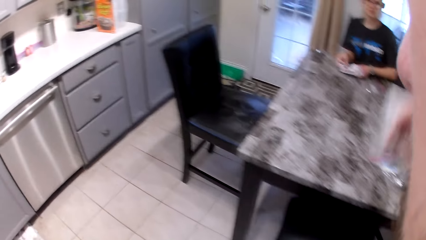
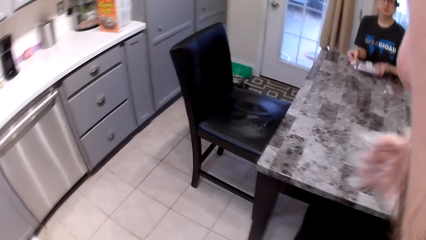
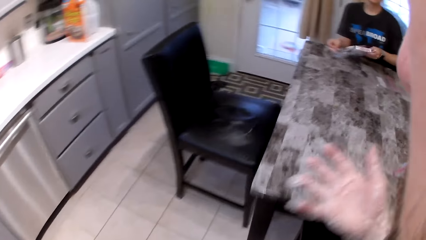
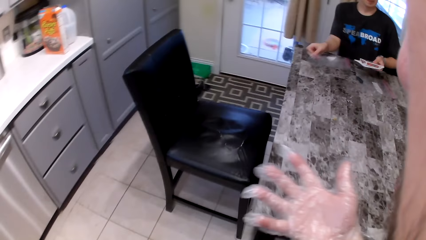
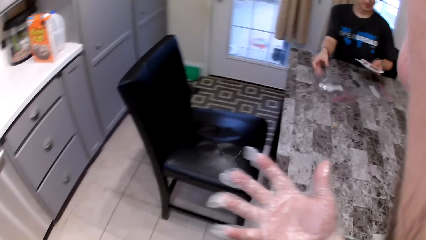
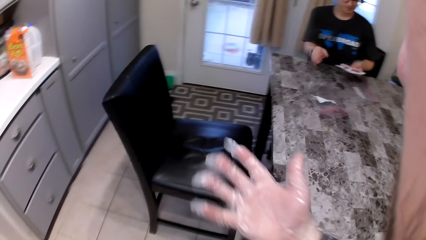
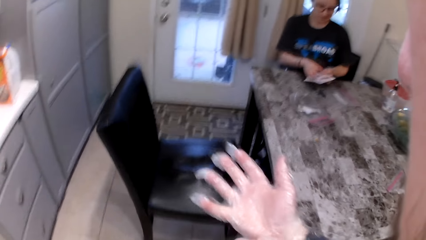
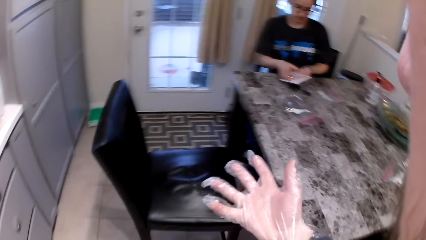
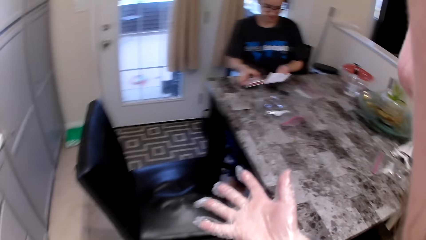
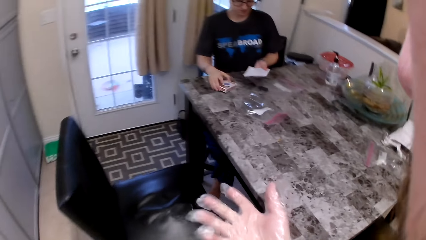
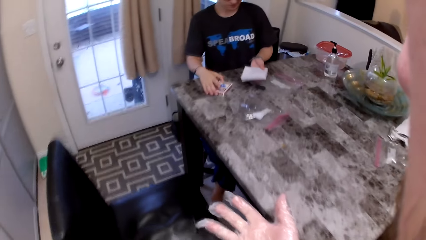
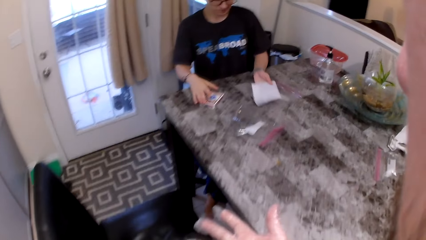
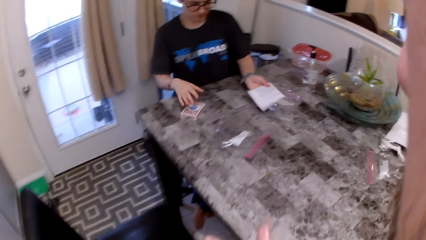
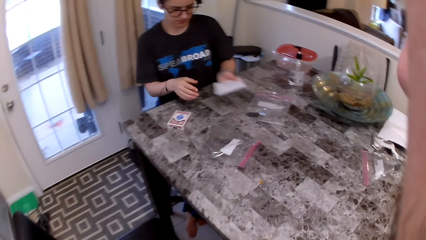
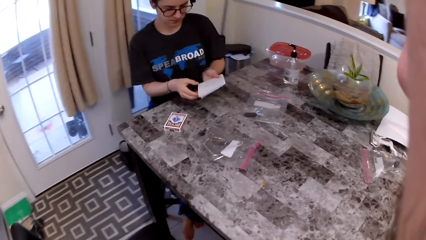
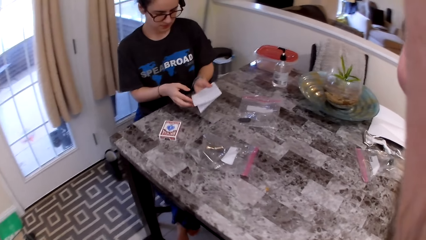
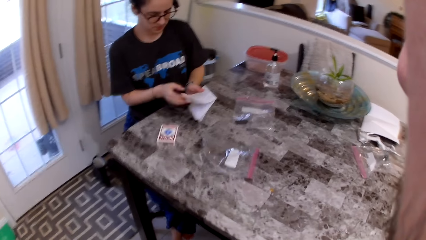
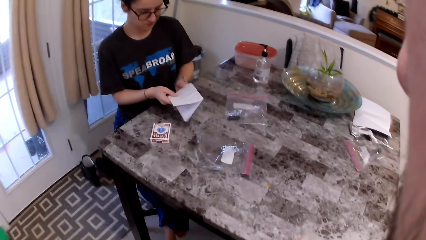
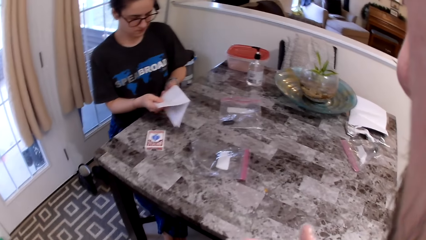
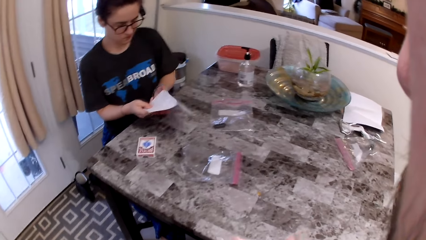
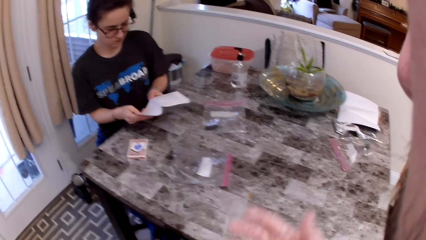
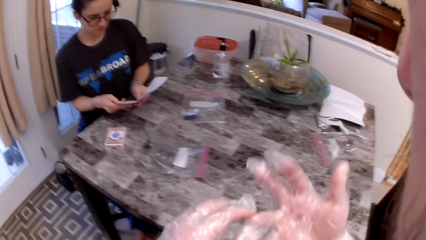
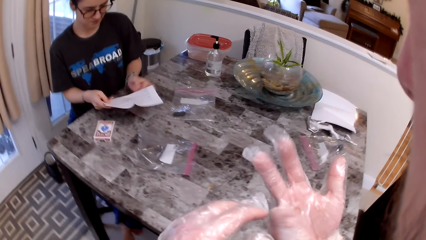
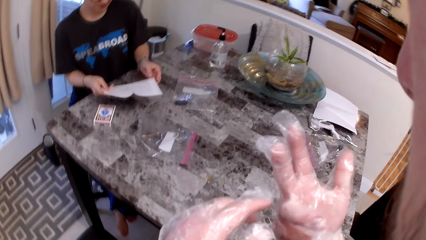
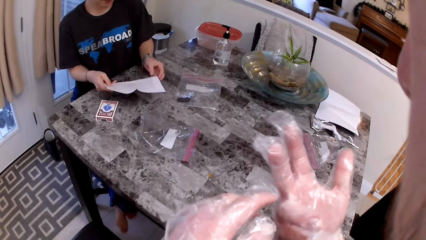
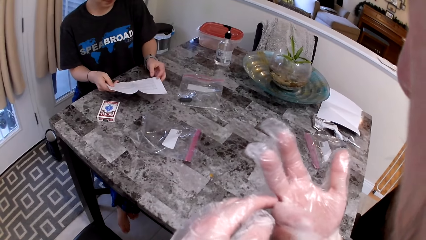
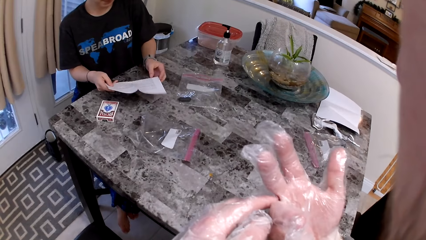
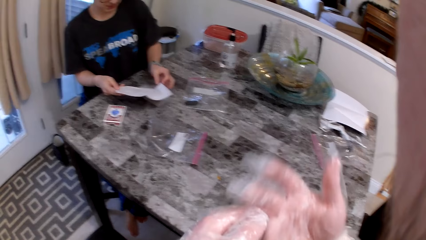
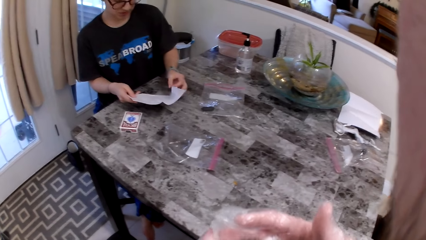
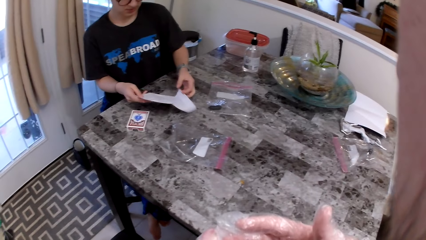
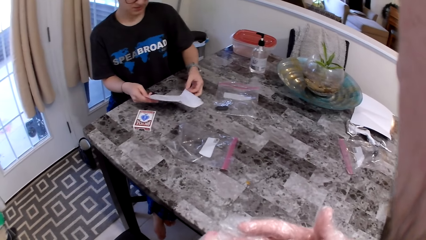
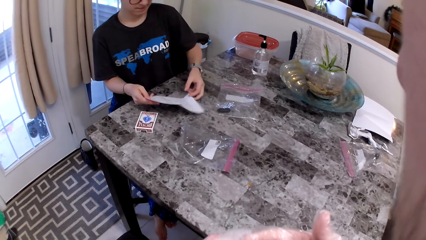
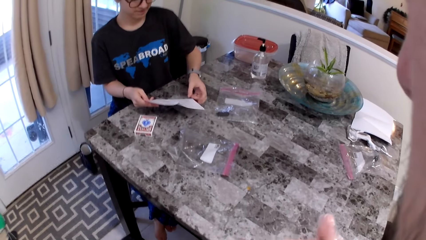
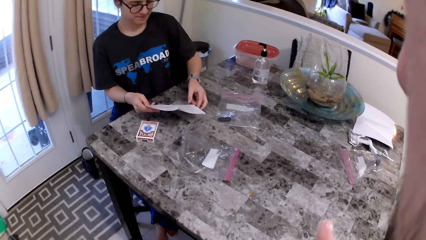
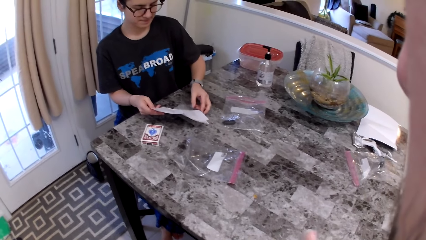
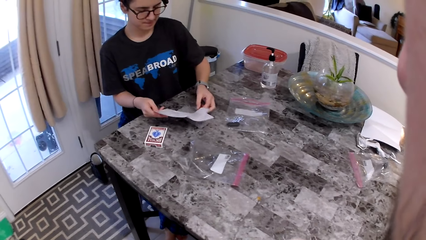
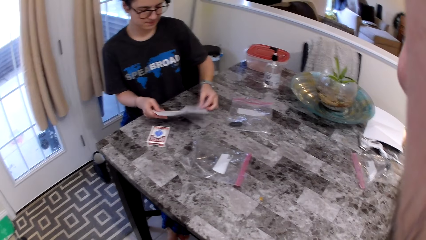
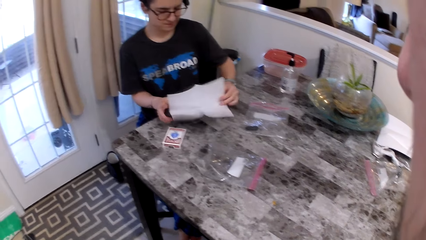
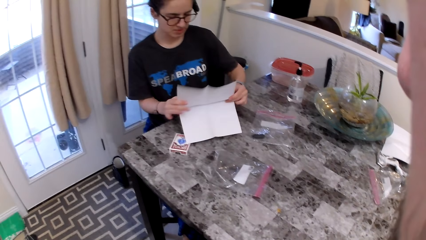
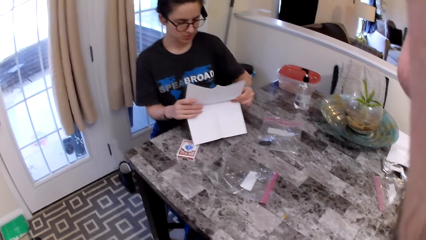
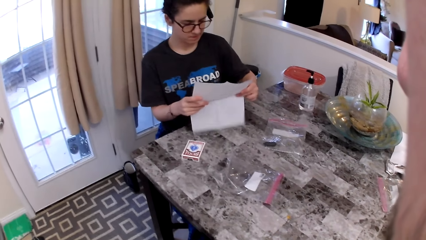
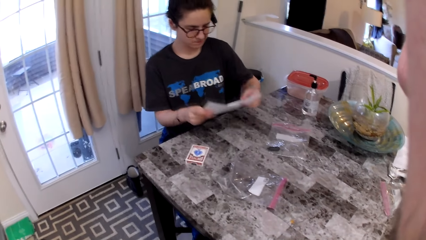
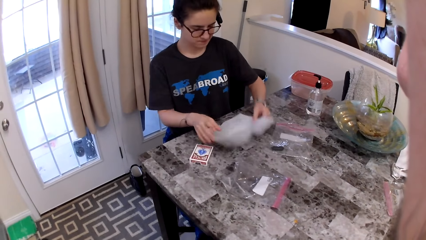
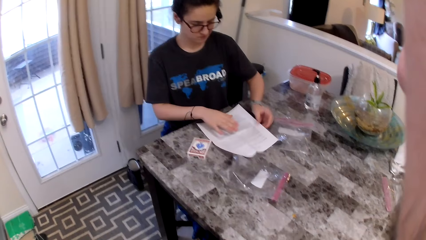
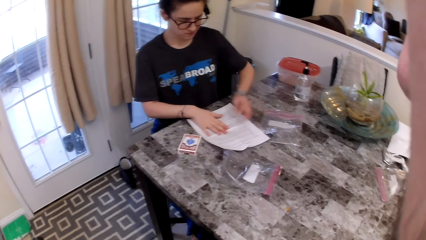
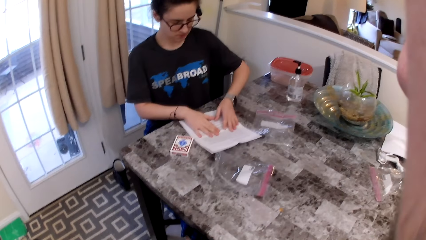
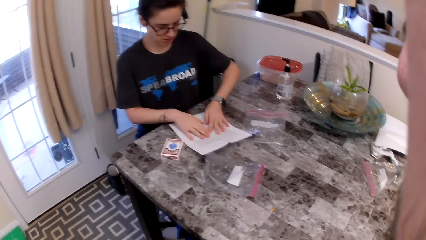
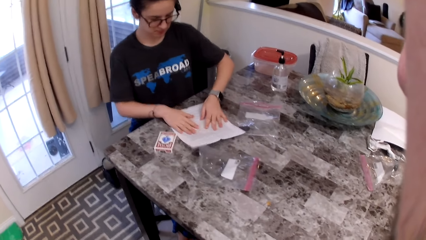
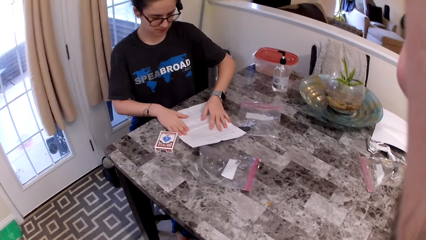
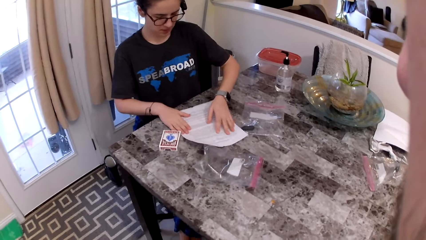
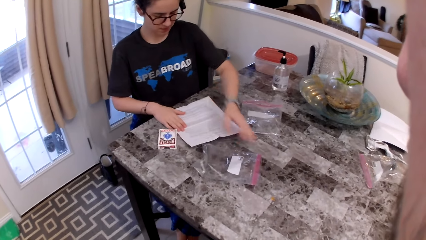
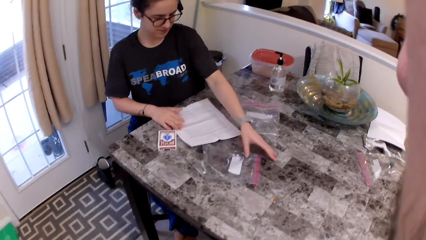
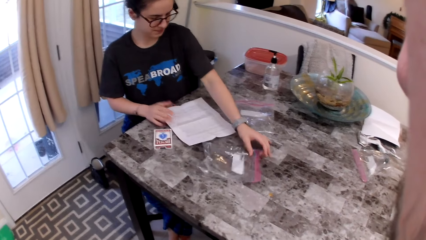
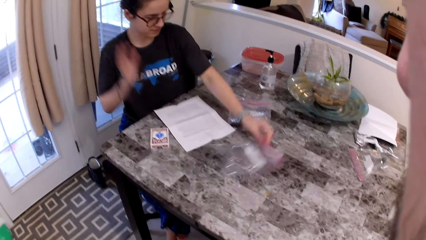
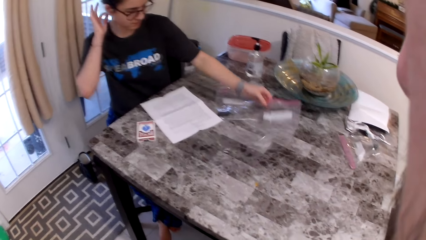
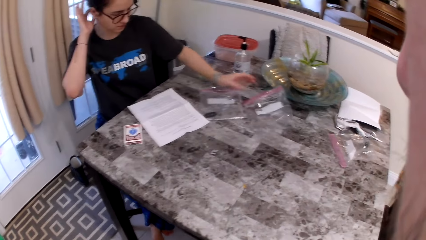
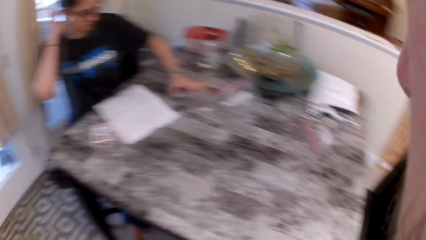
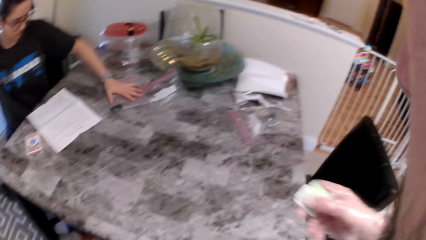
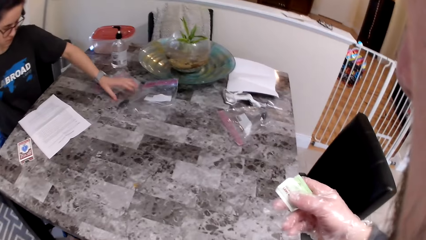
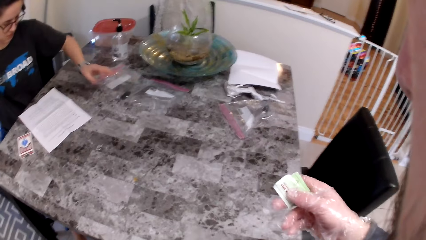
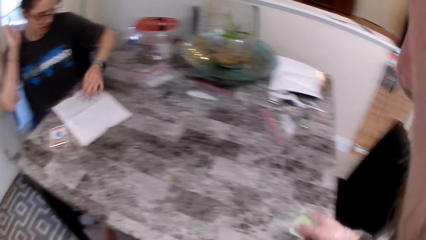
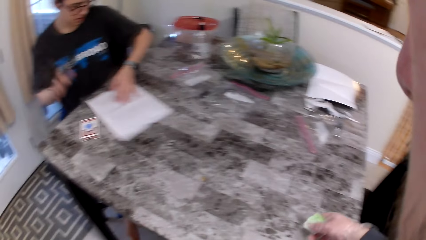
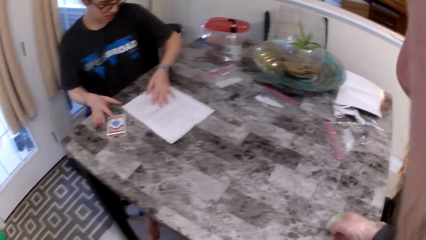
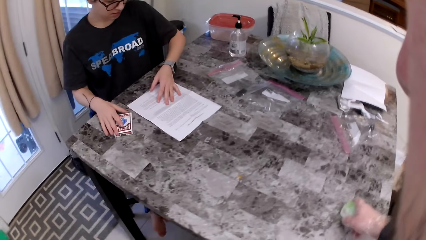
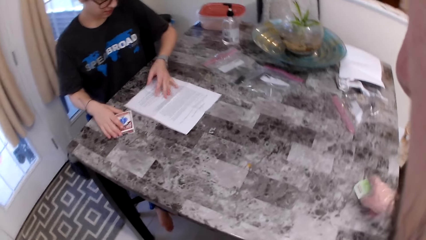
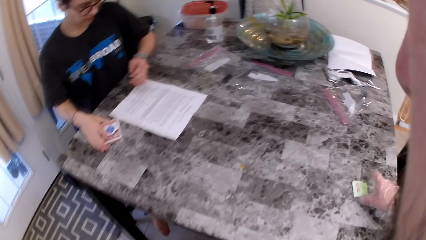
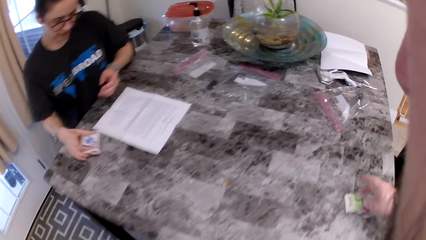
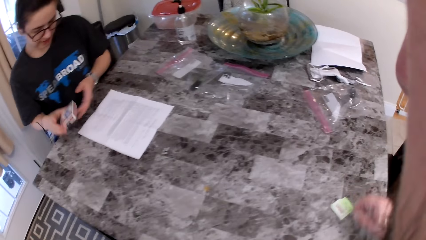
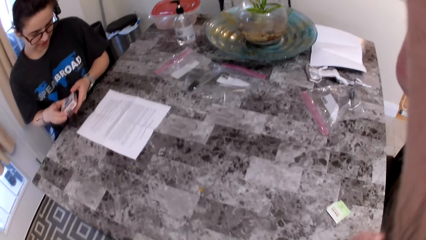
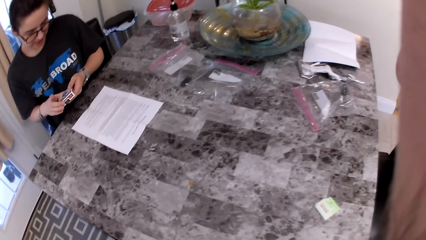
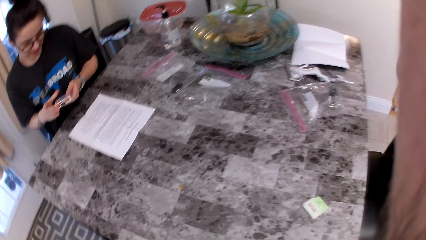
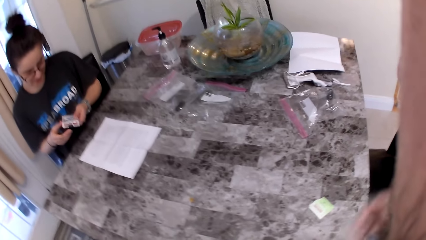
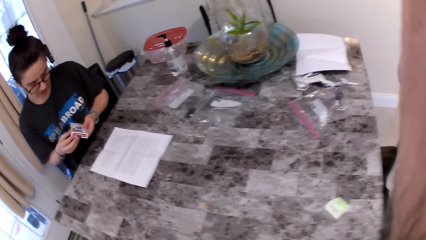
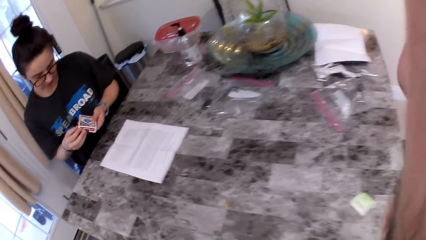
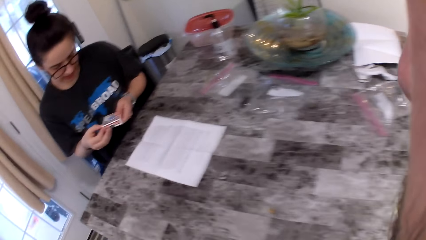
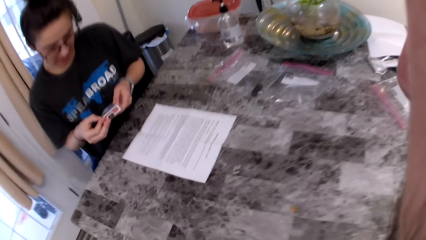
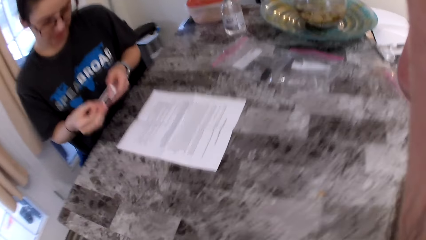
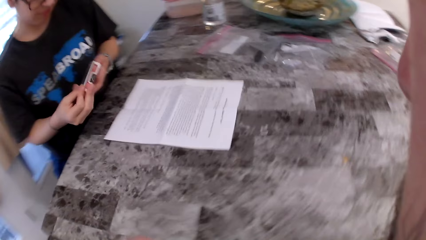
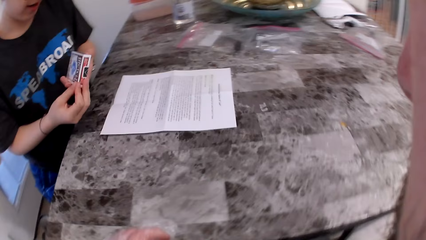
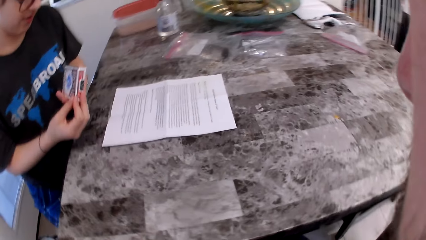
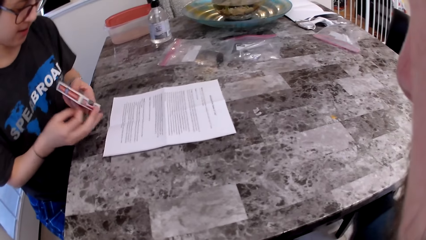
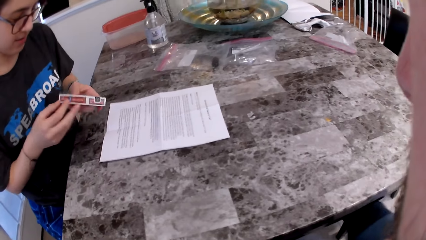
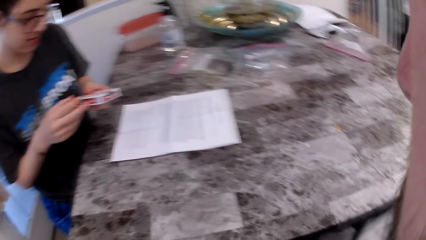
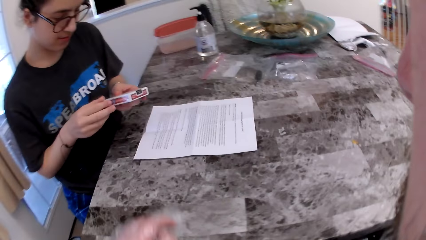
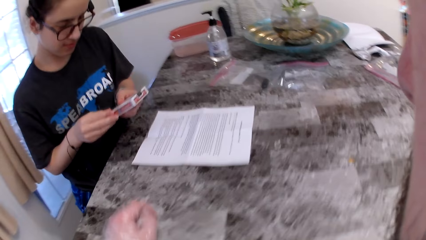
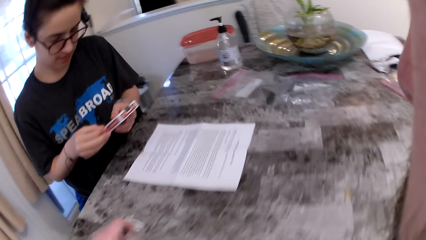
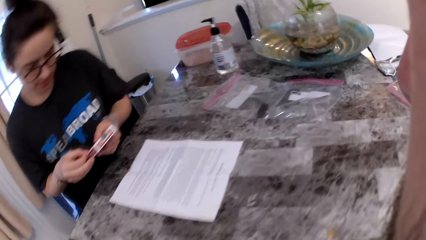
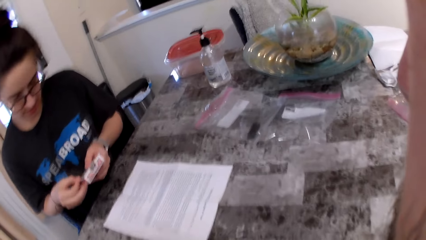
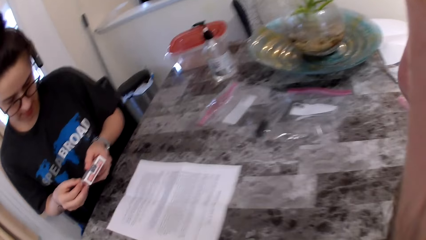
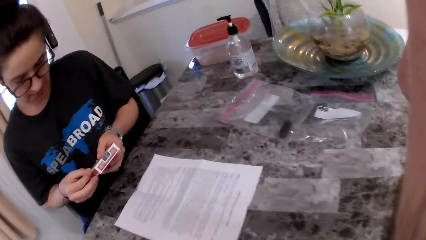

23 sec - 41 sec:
The camera wearer talks to the woman and walks around the kitchen. The woman drops the cards on the table. The camera wearer stares at the woman. The woman inspects a paper and opens the instruction manual. The camera wearer inspects the glove. He stares at the woman and talks to the woman. The woman touches the paper and picks up a bag. The camera wearer stares at his hand, drops a piece of paper on the table and stares at the woman. The woman talks to the camera wearer and inspects a carton.
